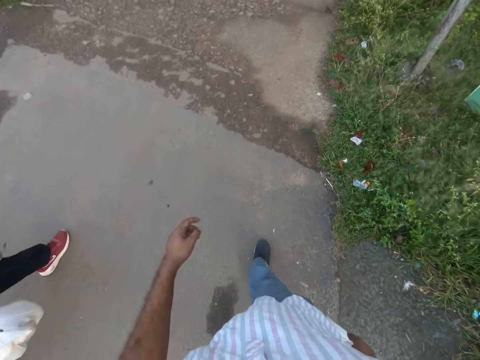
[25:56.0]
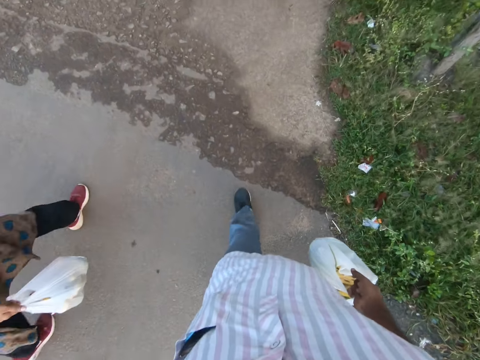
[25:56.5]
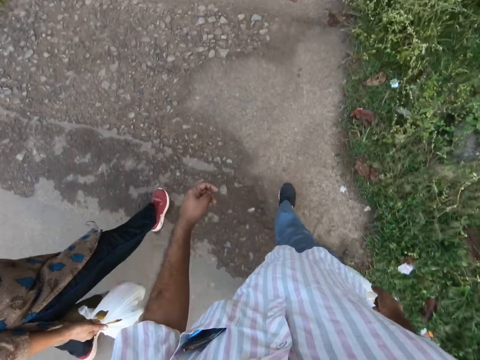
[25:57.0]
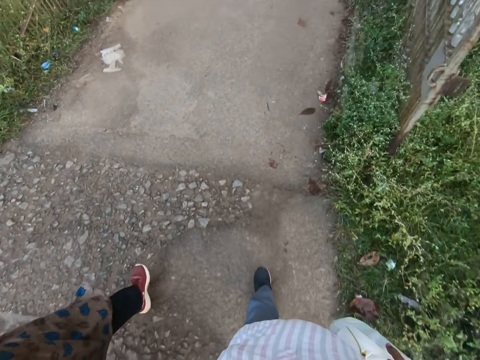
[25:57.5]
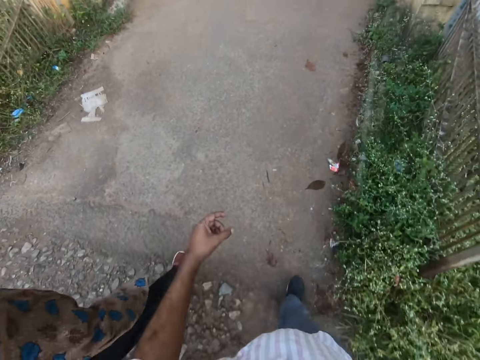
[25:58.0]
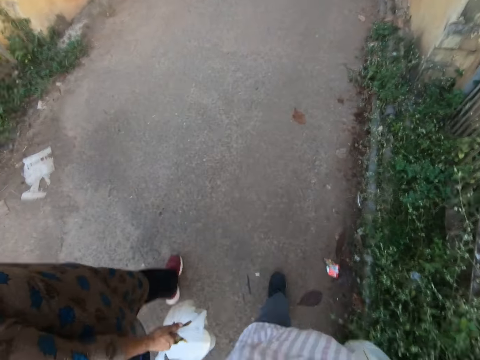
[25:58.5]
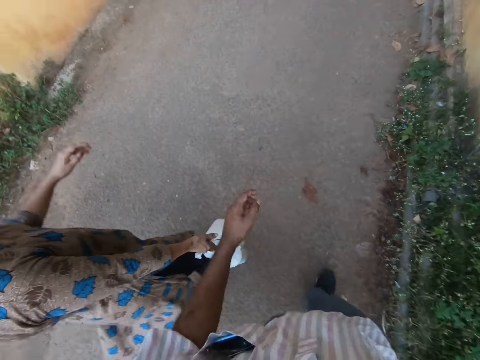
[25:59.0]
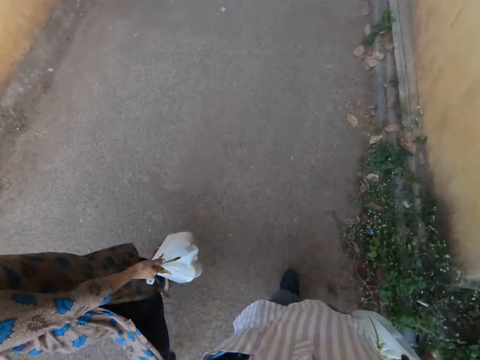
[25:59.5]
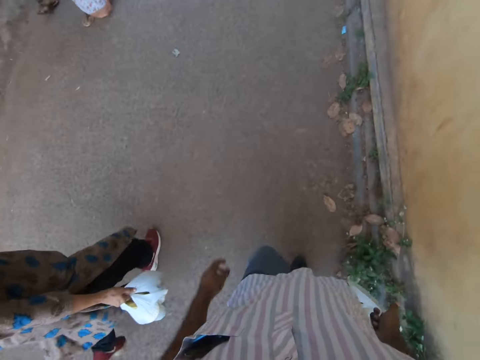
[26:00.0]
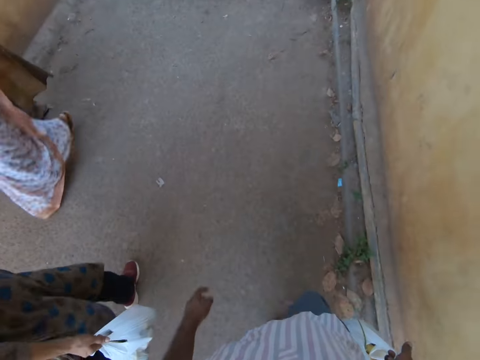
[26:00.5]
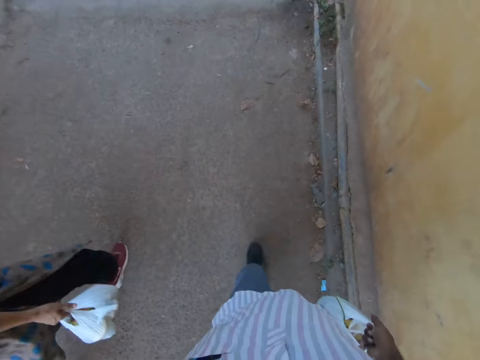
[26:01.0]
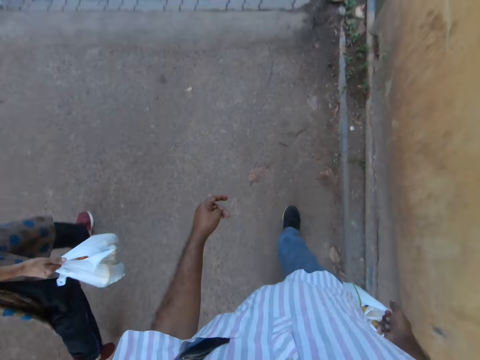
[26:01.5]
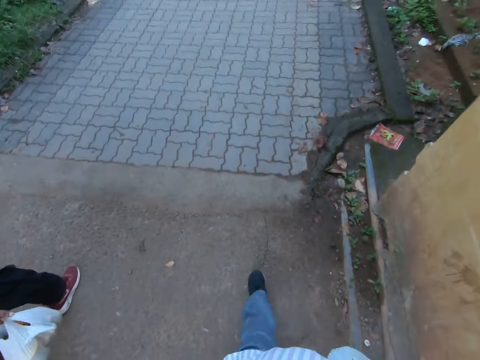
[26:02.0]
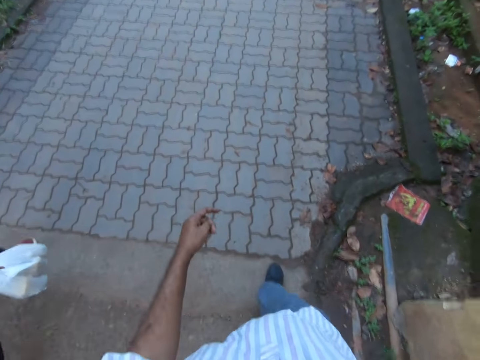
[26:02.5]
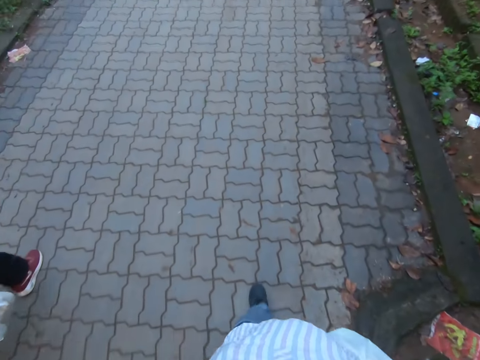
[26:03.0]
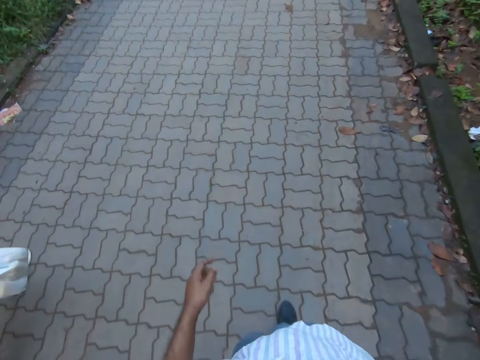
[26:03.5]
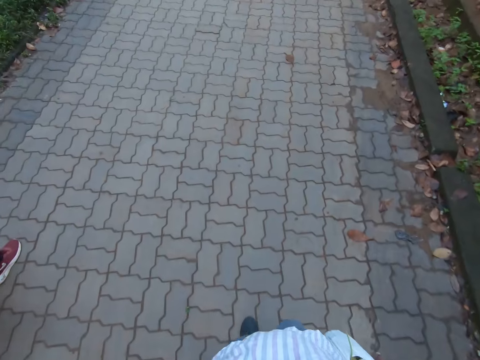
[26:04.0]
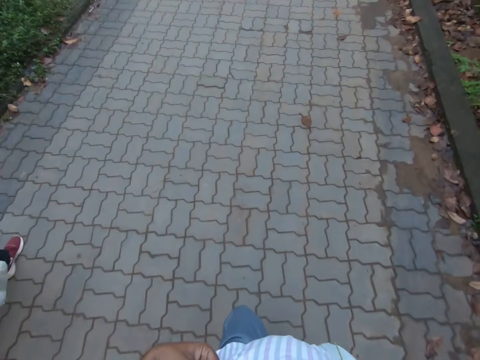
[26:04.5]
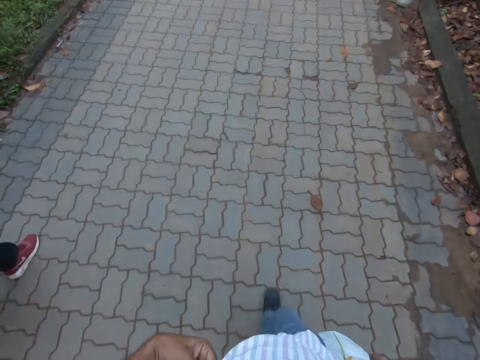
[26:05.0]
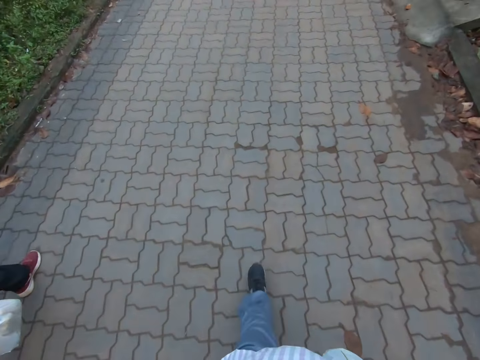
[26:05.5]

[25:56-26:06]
Another woman walks past the first woman along the road.

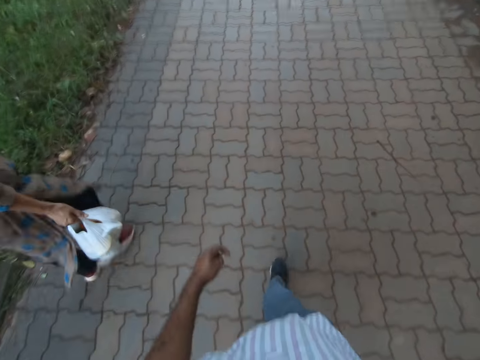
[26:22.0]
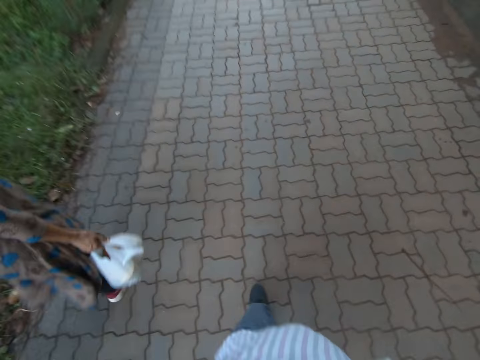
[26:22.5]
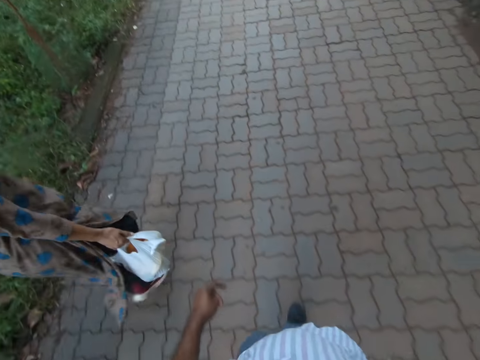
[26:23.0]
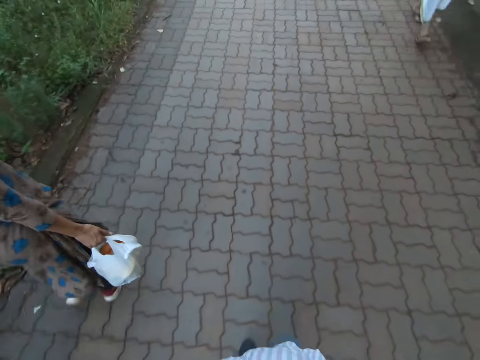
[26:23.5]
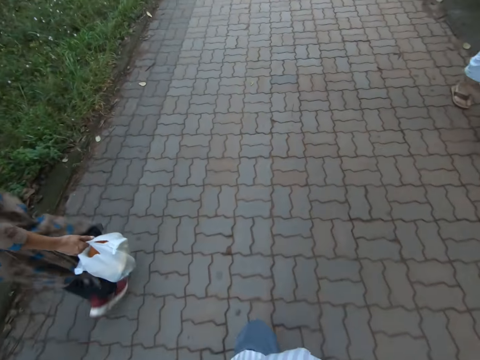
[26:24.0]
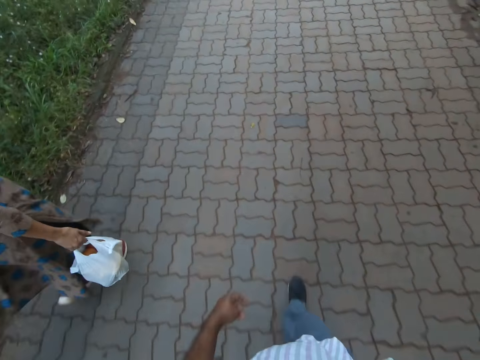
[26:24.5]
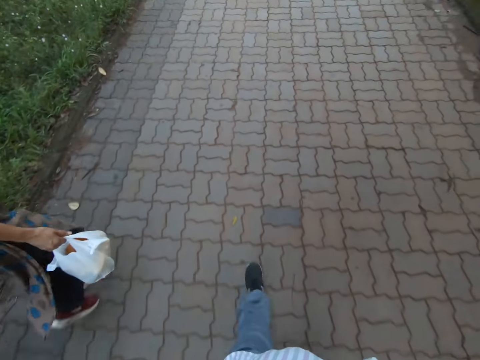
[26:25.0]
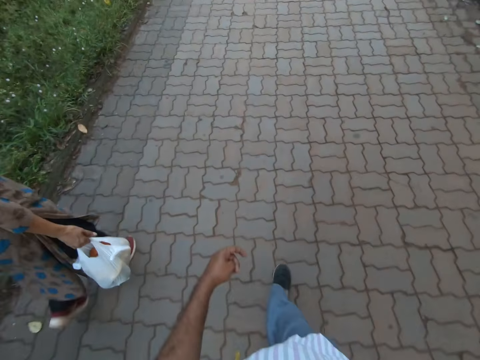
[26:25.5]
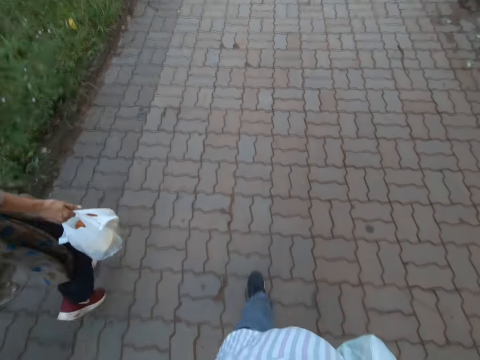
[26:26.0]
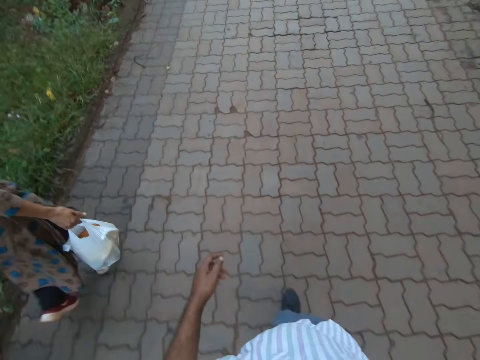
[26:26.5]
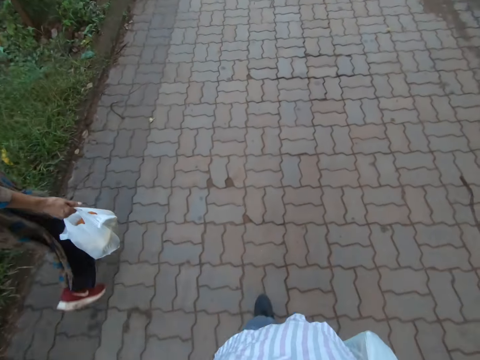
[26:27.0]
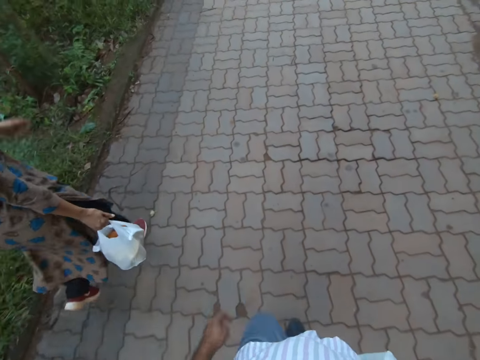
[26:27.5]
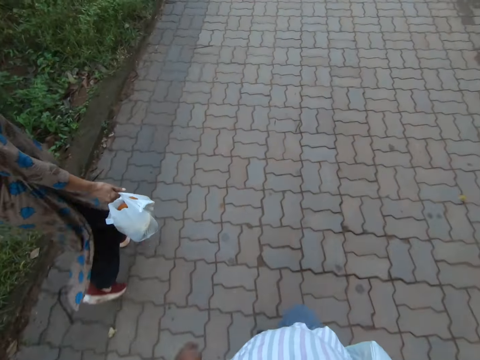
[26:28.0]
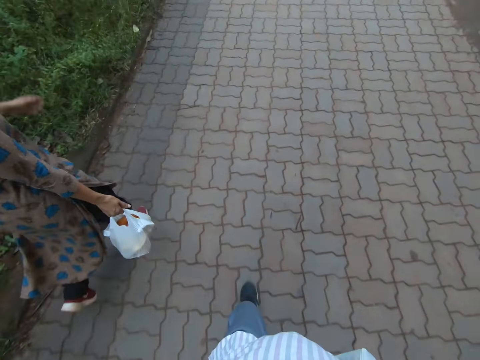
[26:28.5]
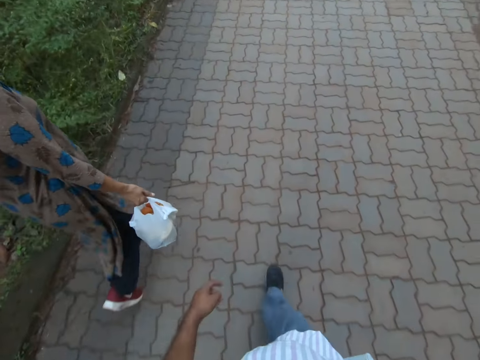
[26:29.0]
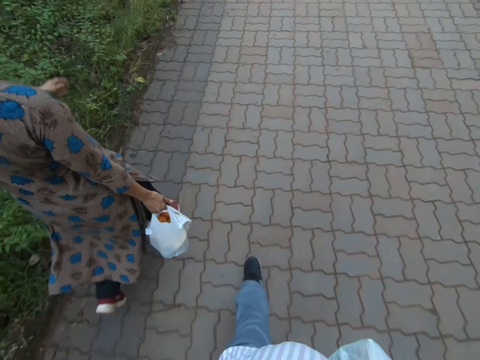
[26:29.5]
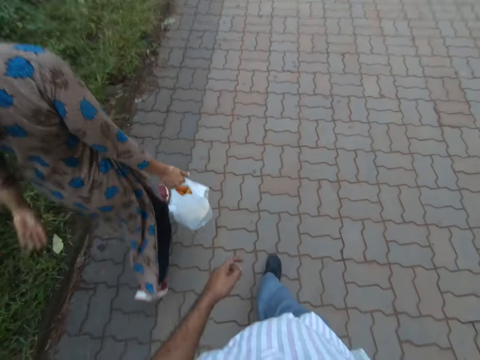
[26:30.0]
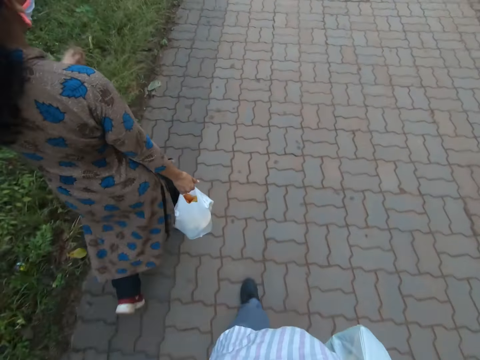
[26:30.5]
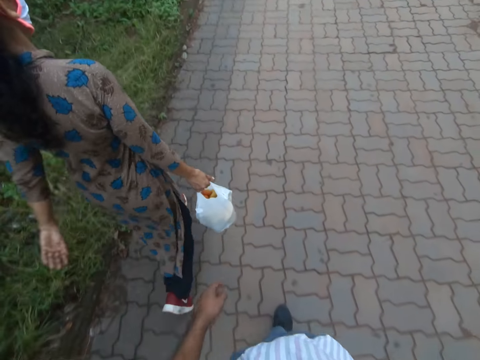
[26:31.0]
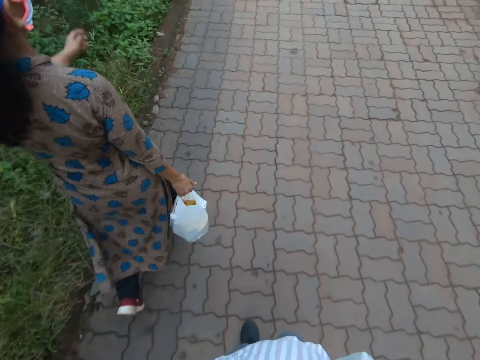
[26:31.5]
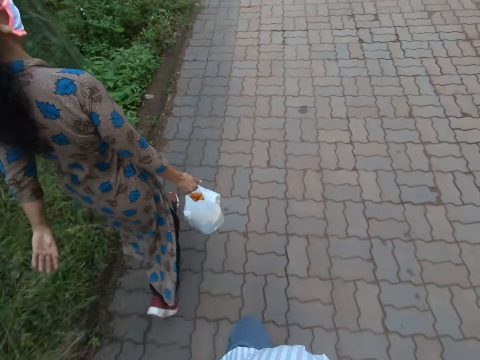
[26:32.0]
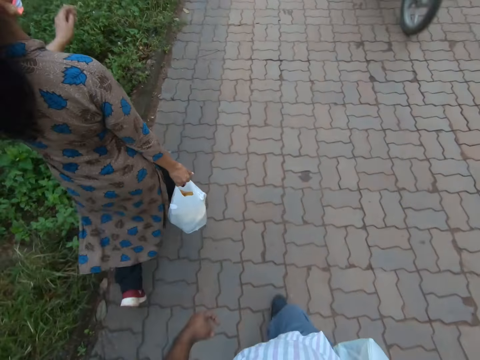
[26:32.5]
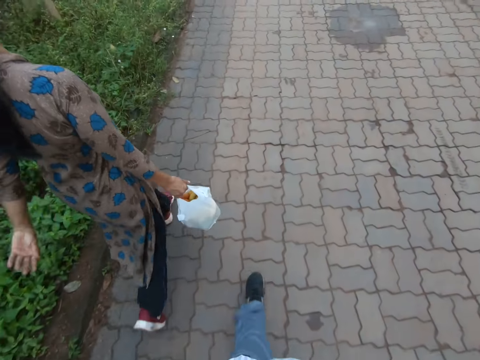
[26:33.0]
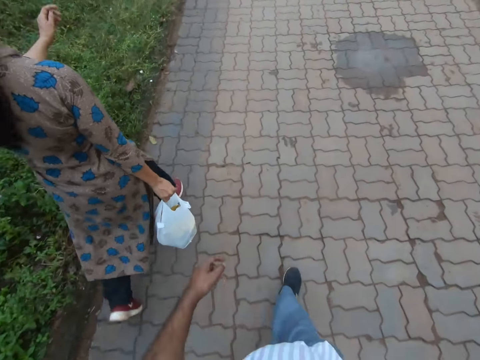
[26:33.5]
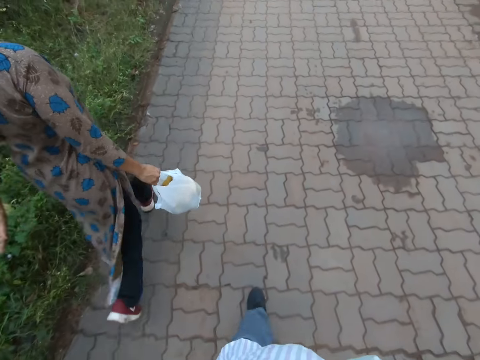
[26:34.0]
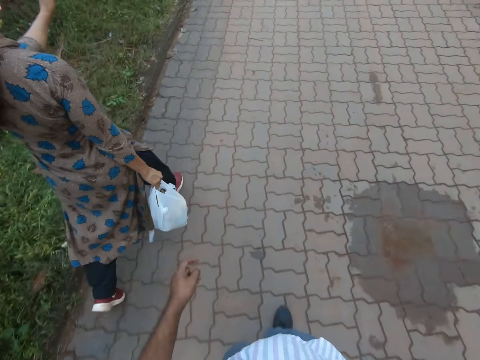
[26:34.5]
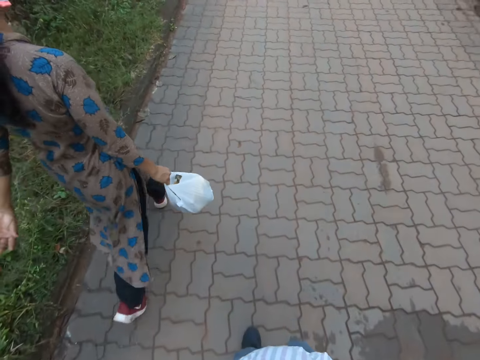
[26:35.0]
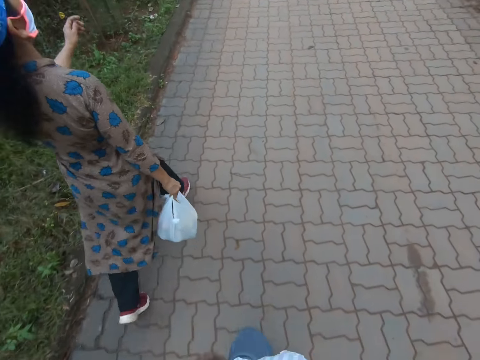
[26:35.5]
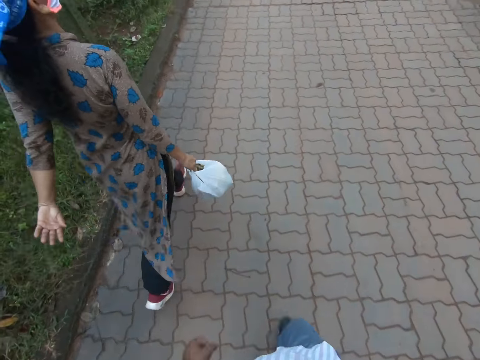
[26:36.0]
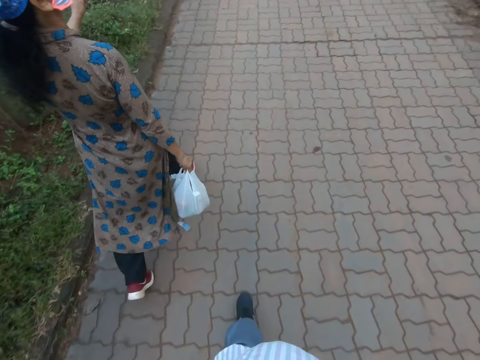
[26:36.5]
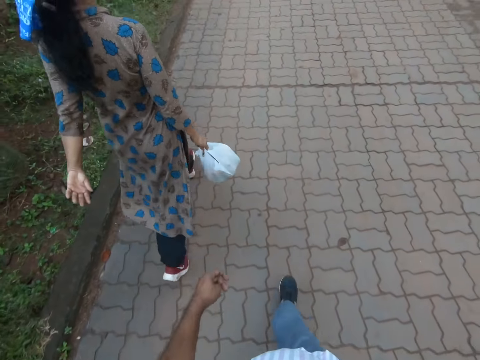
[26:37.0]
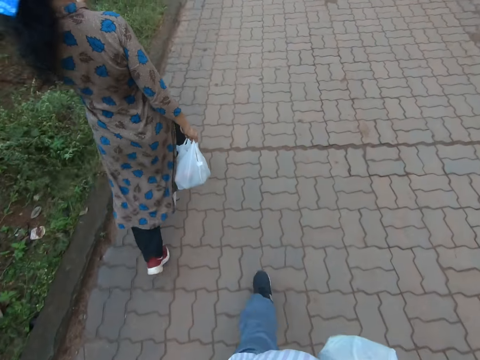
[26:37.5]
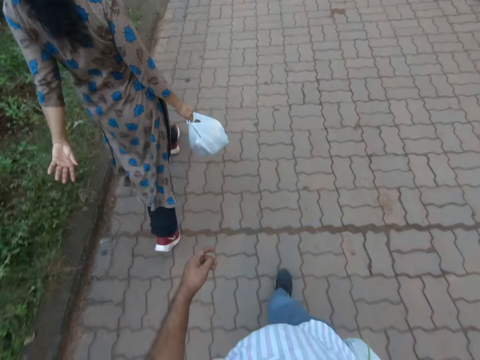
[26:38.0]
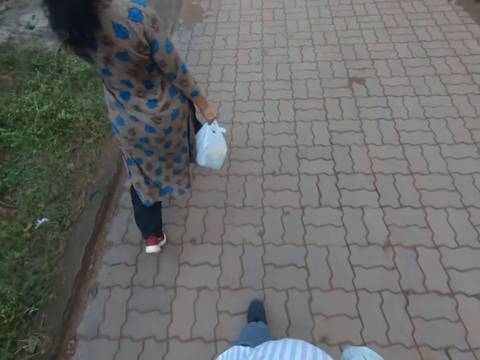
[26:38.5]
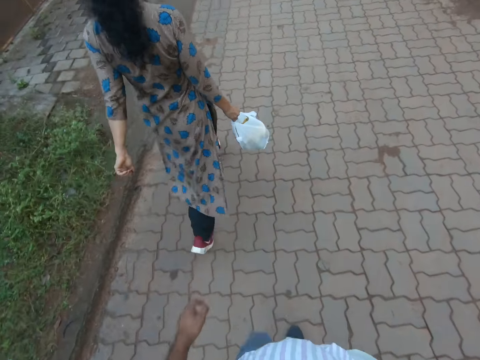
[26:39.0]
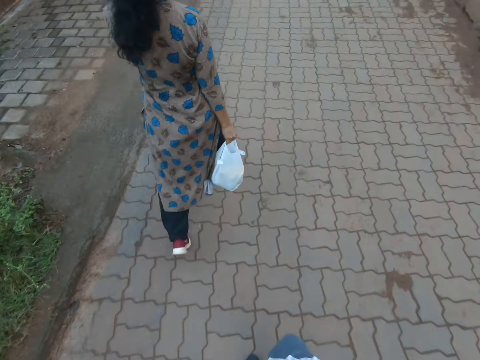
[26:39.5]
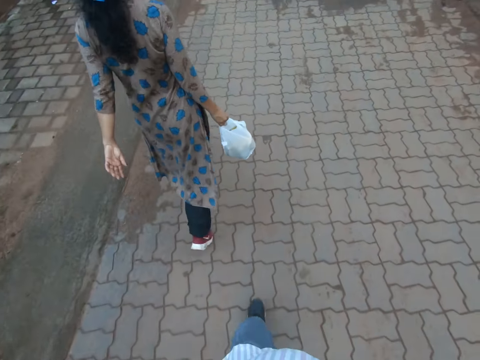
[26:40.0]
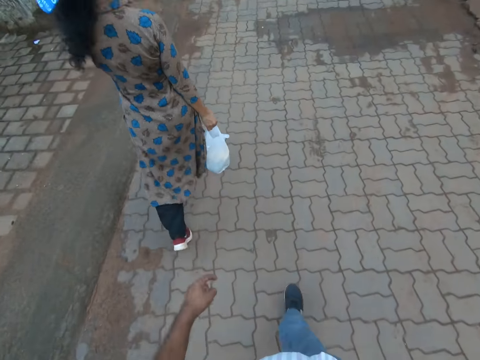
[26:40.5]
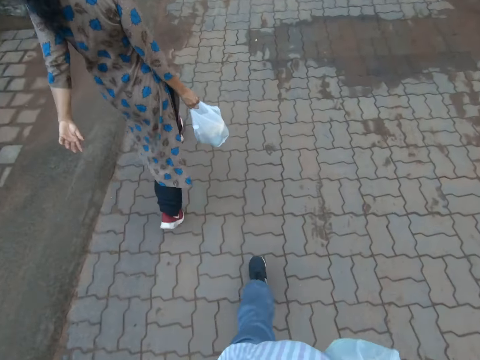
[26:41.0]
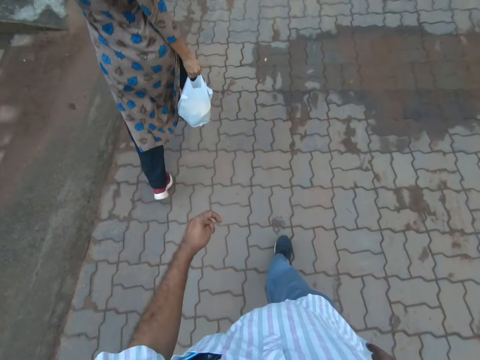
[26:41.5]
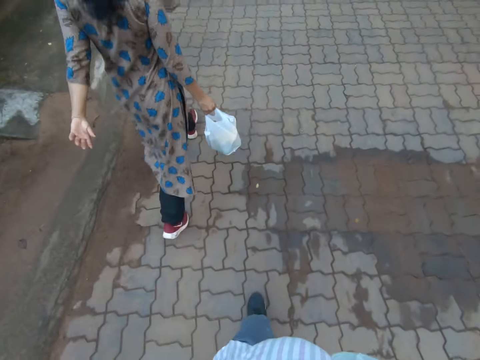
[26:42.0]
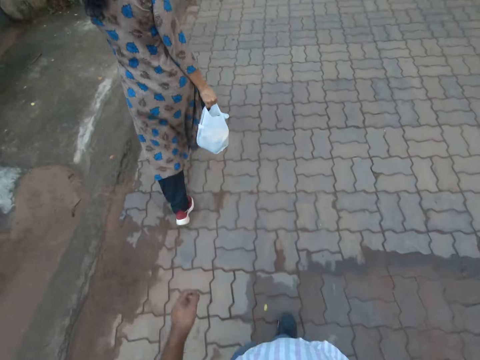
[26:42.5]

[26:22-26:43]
A man walks by the camera wearer. Another motorcycle moves past the camera wearer.
